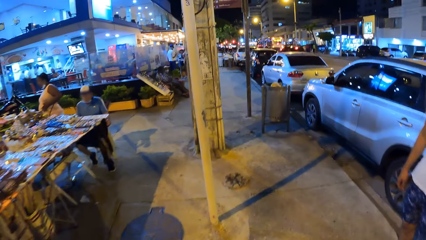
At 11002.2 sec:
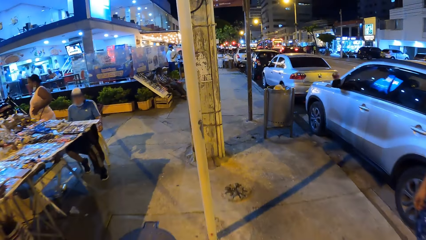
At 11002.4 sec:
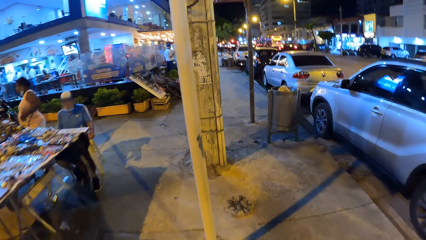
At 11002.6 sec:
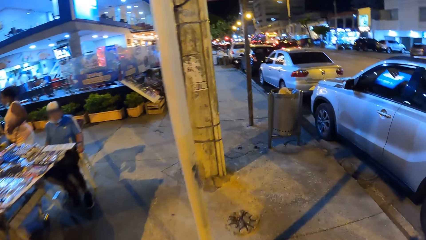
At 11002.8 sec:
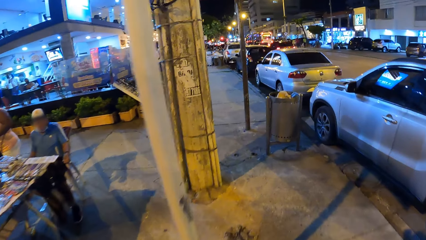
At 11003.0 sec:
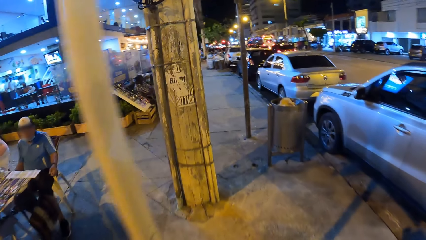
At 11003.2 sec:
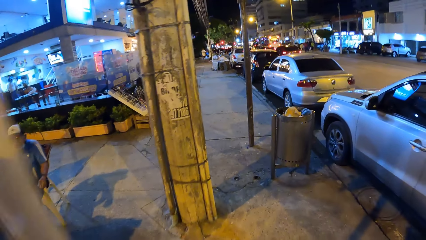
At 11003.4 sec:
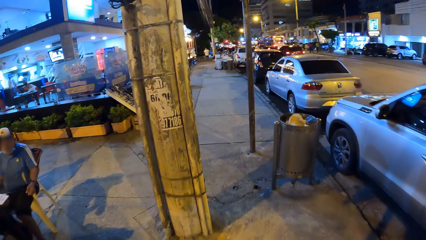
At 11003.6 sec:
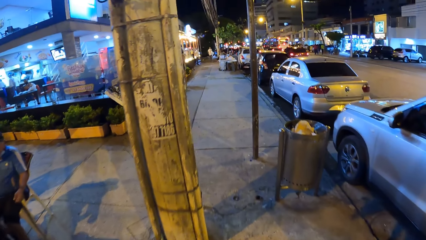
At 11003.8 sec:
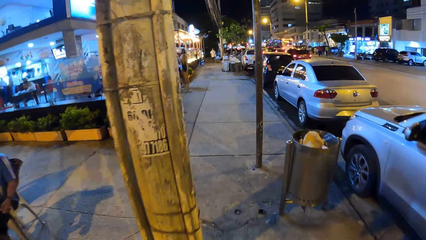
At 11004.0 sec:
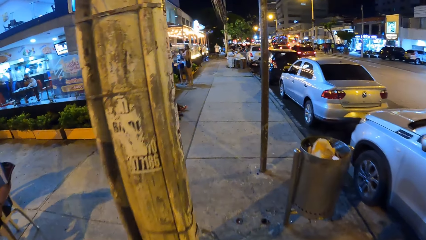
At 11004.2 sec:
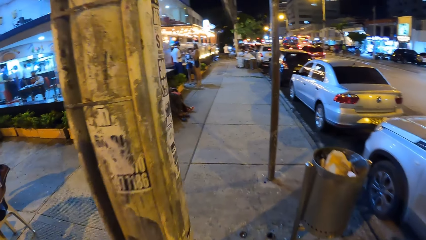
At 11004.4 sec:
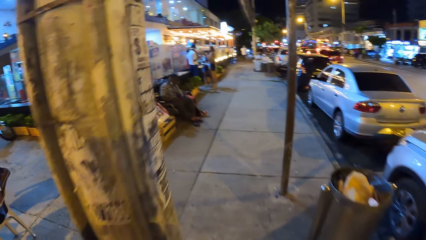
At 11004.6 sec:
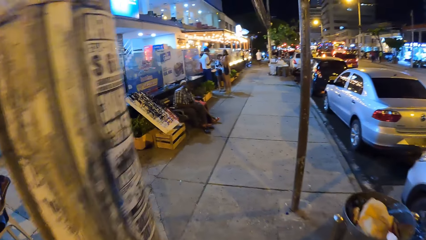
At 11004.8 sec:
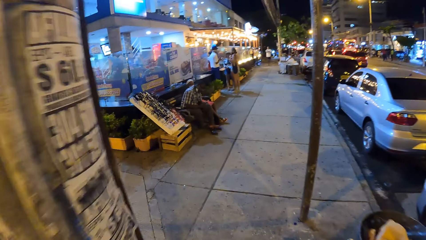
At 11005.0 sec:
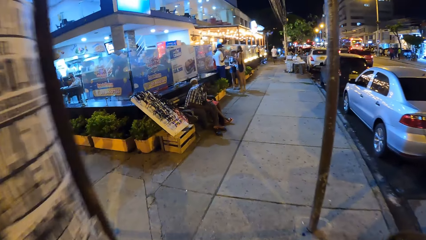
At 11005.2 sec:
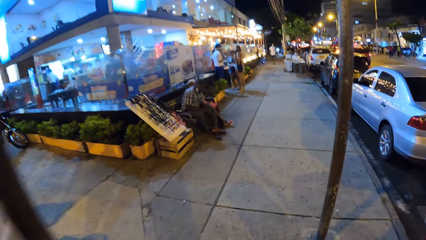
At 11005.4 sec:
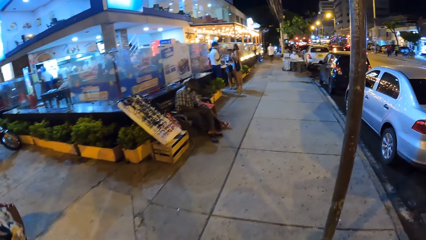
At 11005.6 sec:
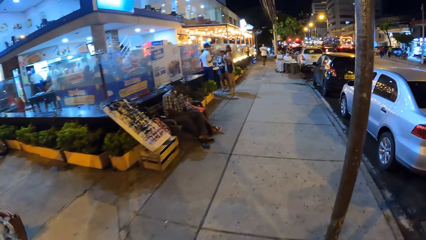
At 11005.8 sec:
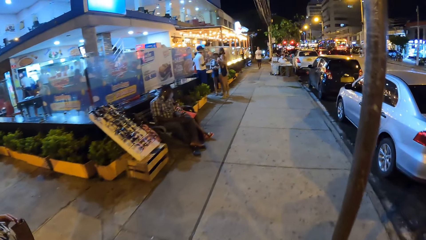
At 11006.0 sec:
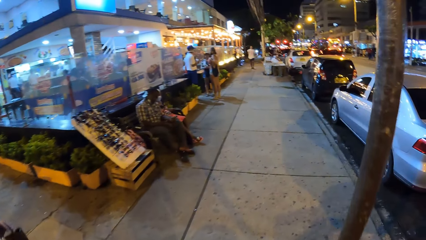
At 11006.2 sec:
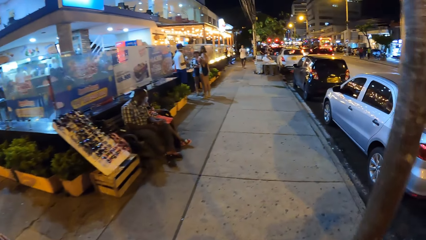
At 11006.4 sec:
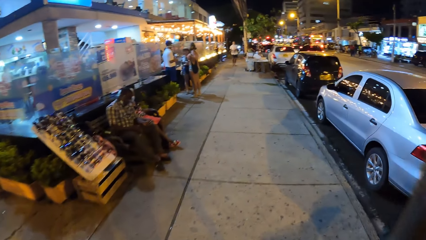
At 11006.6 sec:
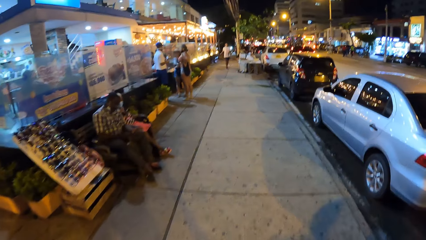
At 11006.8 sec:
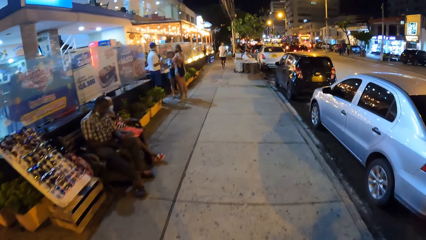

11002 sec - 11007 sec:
The camera wearer walks around.

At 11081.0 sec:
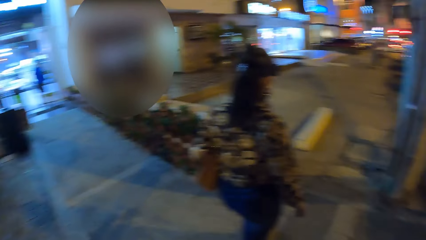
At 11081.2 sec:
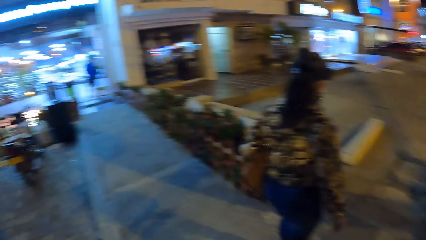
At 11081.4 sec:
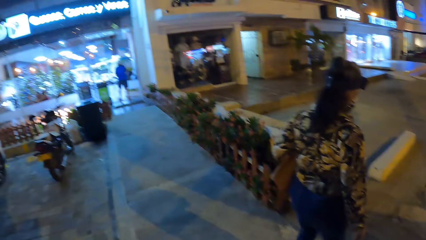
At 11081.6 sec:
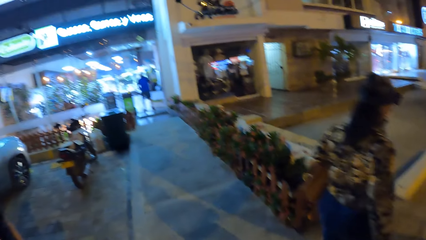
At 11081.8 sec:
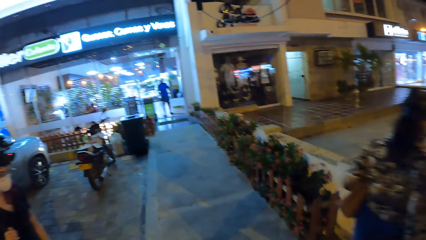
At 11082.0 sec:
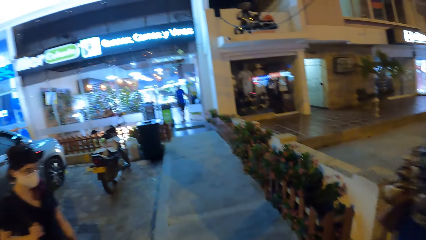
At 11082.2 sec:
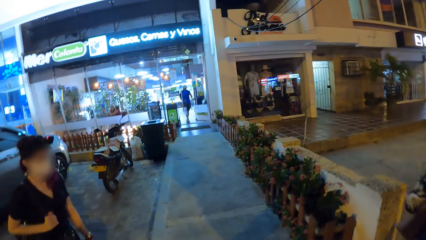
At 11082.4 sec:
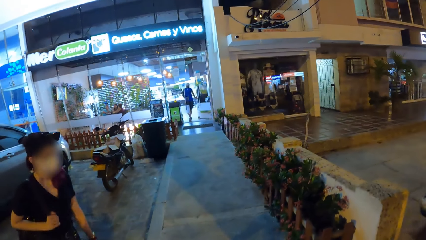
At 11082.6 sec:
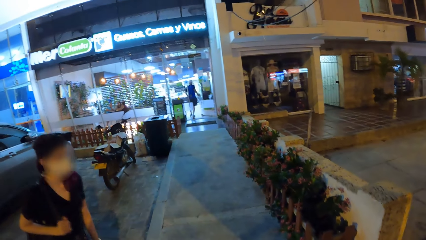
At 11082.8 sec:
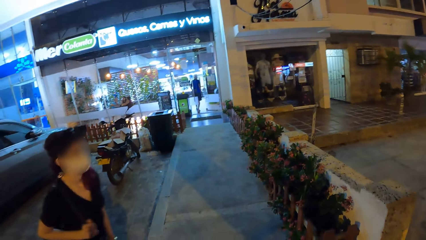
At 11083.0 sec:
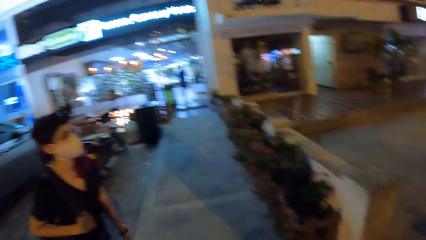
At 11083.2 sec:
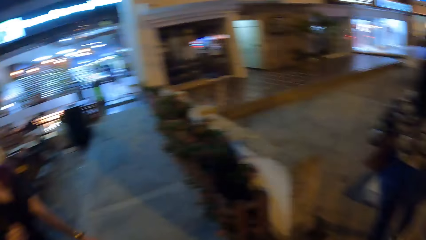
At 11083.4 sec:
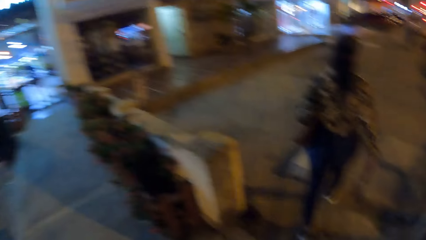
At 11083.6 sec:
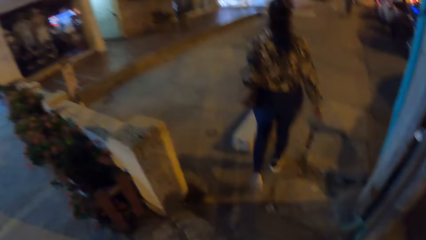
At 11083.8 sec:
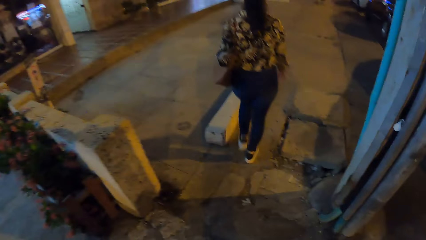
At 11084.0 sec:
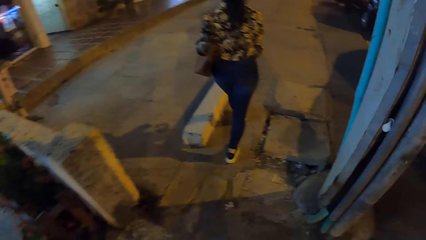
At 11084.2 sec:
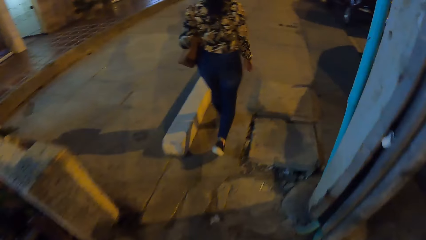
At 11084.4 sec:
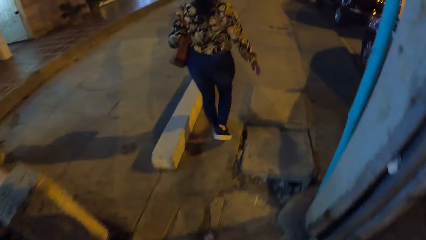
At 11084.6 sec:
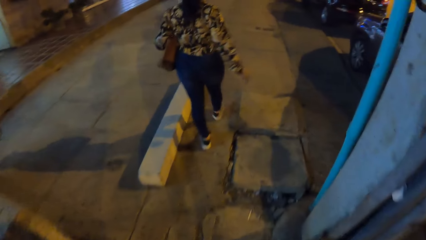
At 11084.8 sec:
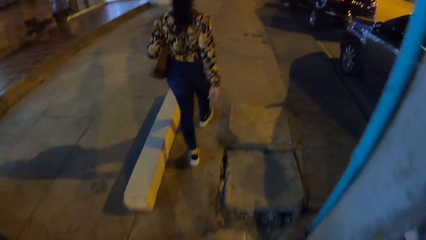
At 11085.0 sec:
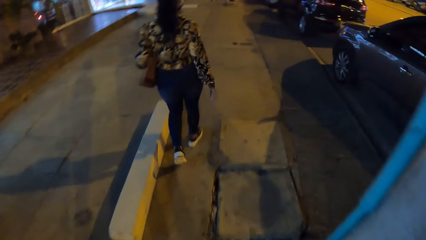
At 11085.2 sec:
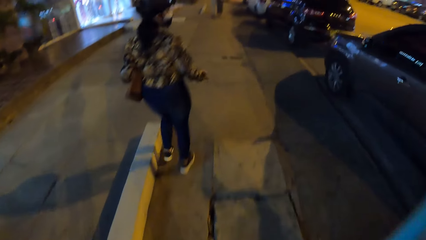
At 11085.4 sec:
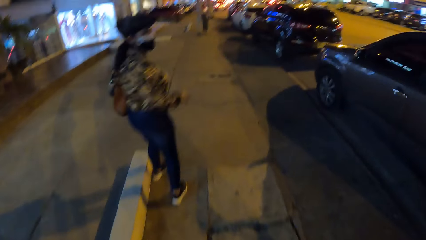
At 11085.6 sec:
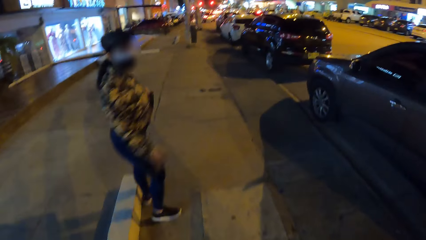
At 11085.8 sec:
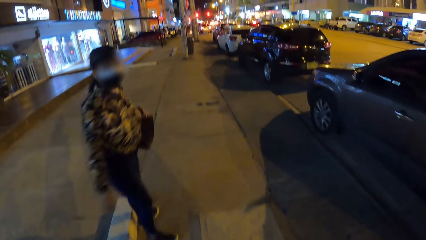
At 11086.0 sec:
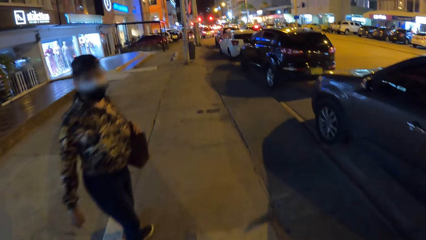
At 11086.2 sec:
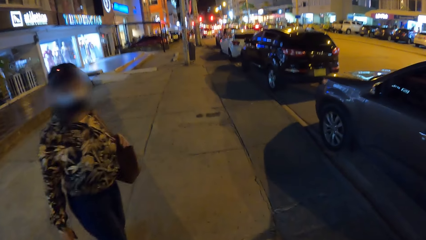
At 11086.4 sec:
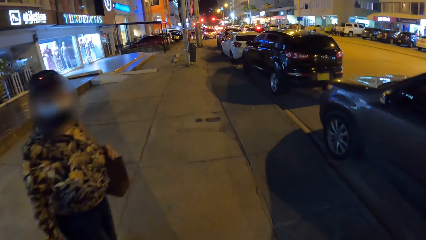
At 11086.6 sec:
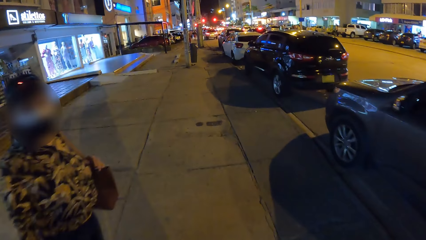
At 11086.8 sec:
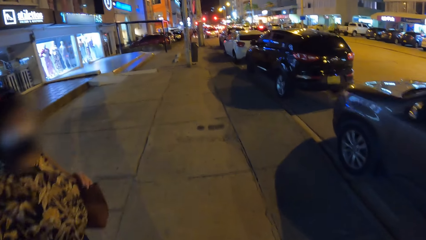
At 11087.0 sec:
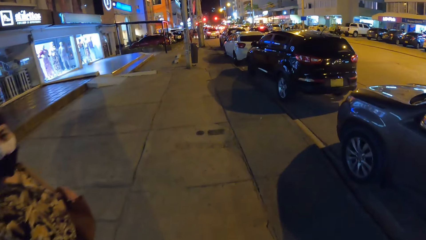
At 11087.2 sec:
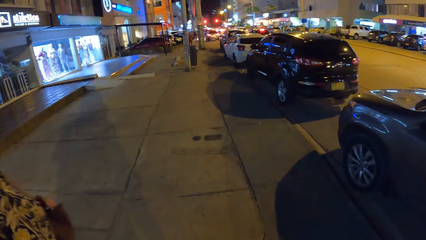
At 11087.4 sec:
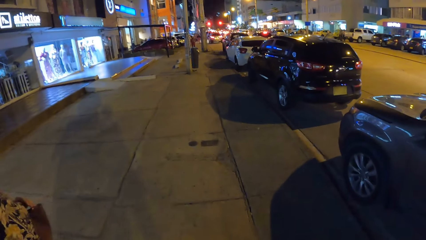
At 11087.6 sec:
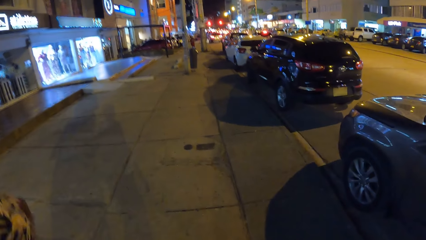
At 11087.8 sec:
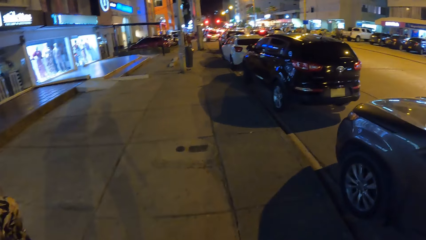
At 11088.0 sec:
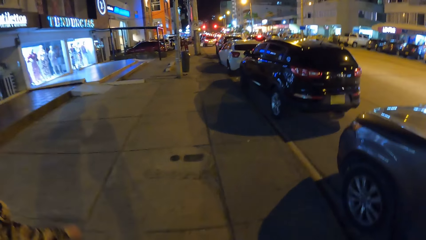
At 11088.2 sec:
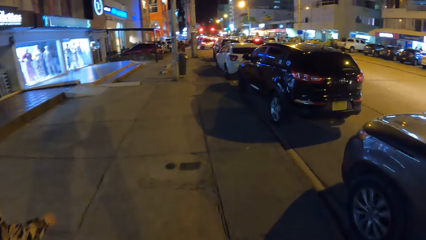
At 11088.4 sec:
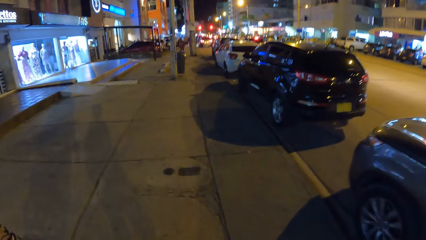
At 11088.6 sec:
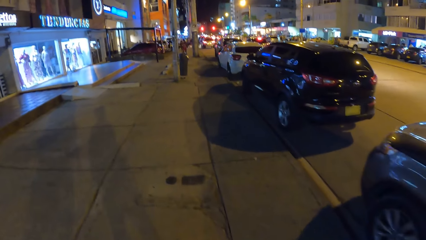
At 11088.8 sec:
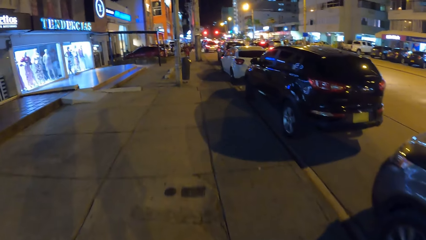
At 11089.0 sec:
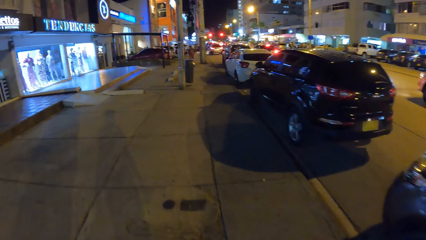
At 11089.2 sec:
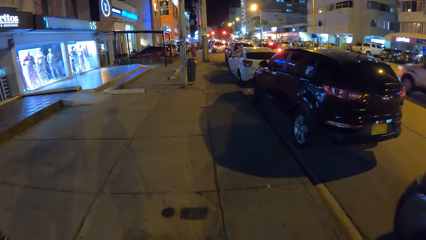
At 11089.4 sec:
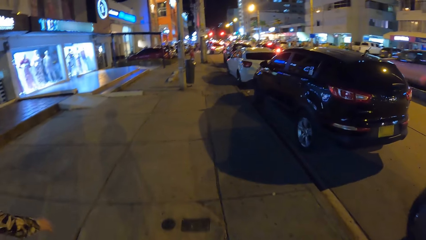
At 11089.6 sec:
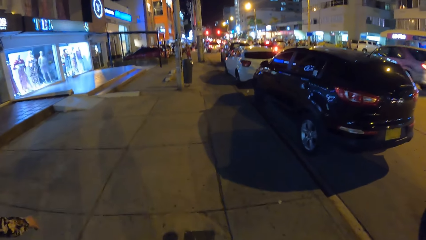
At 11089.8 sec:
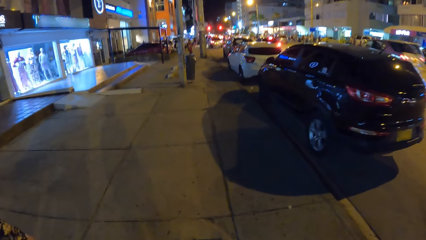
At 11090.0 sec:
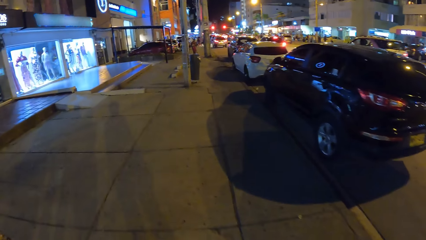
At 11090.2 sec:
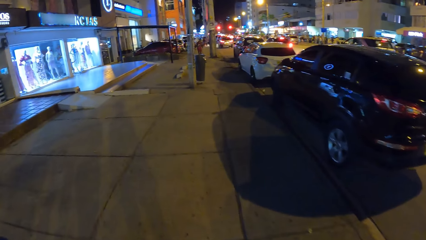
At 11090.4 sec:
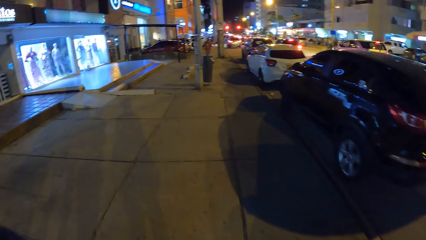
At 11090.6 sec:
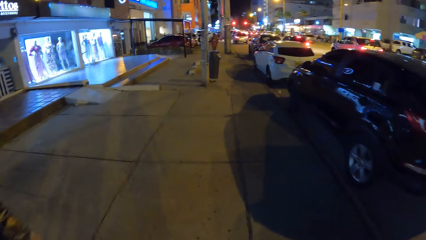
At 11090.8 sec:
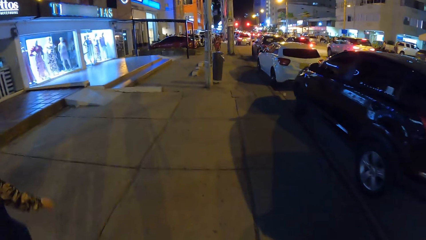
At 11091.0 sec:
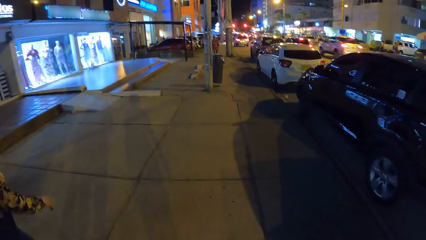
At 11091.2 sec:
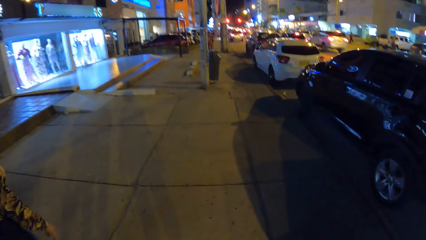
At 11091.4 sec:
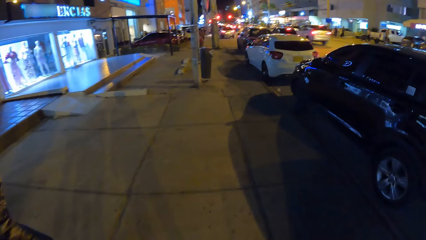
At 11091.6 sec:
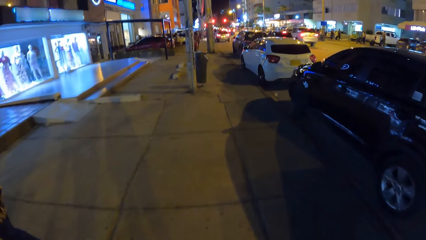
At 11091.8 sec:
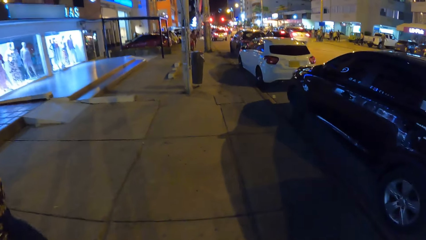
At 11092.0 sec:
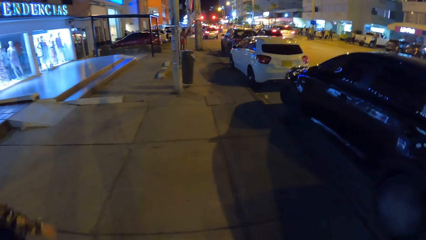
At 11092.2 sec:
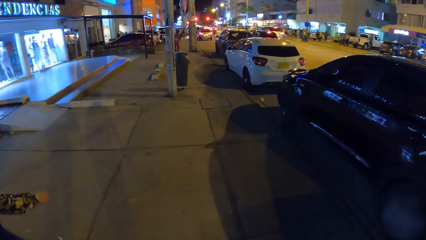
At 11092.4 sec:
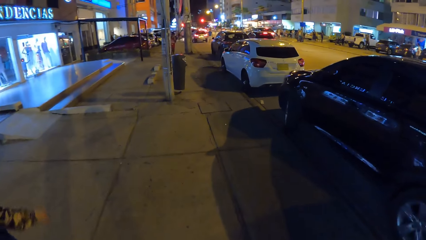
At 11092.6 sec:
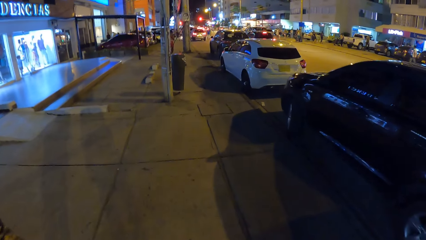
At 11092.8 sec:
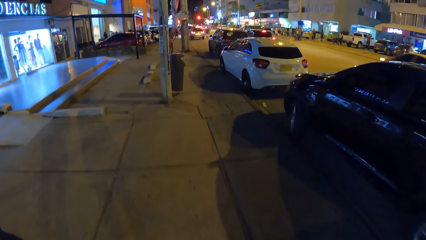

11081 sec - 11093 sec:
The camera wearer looks around. They interact with the woman. The woman looks around the area. A white car drives past the camera wearer. The camera wearer walks along the pavement.
